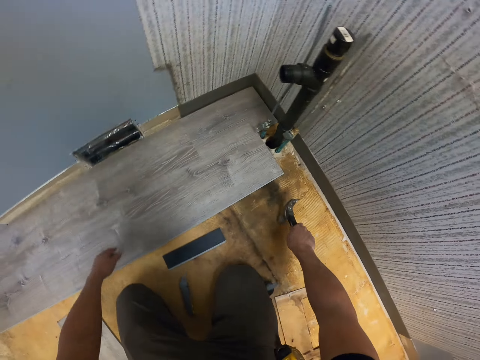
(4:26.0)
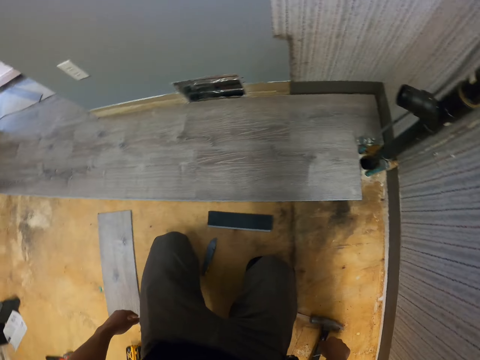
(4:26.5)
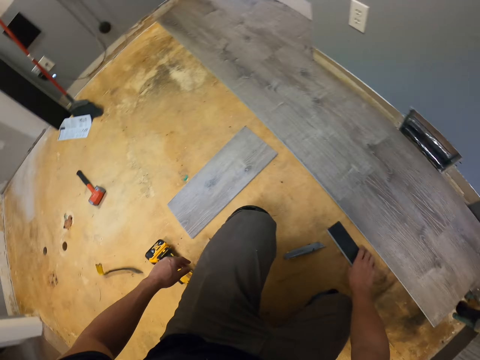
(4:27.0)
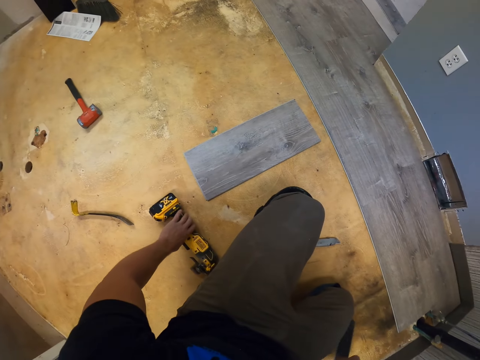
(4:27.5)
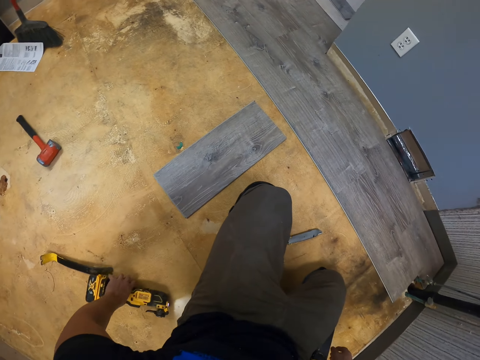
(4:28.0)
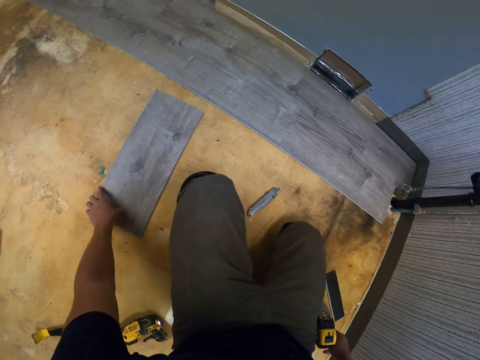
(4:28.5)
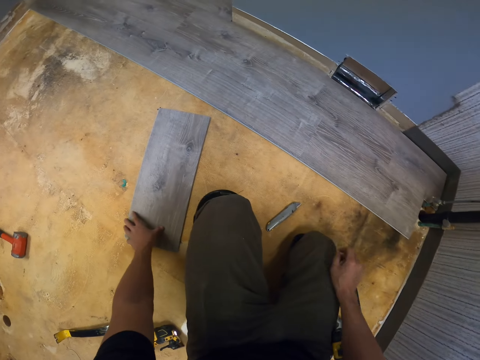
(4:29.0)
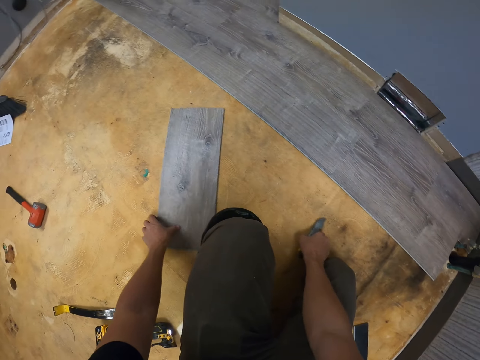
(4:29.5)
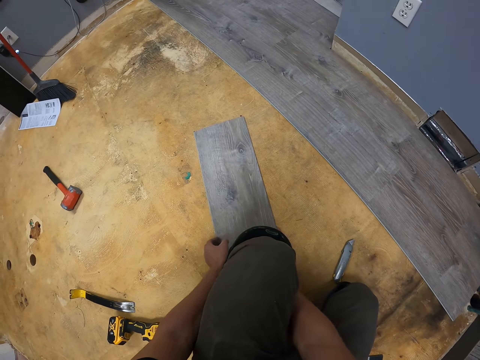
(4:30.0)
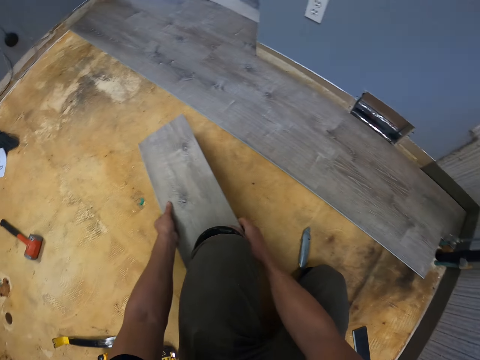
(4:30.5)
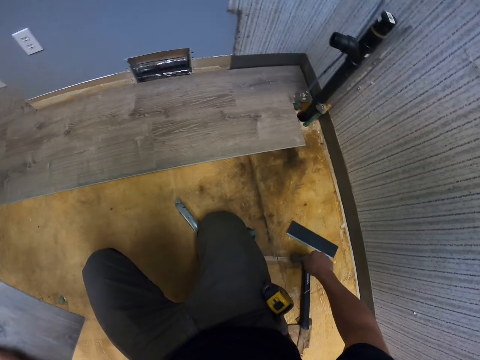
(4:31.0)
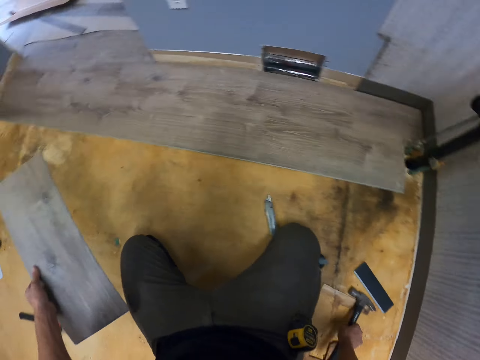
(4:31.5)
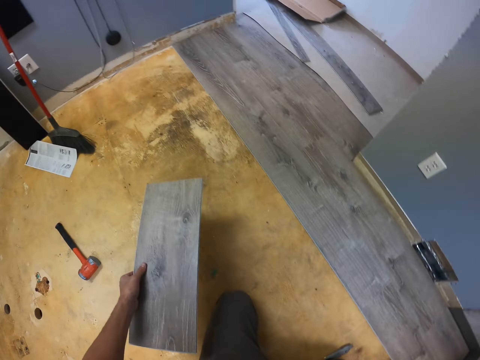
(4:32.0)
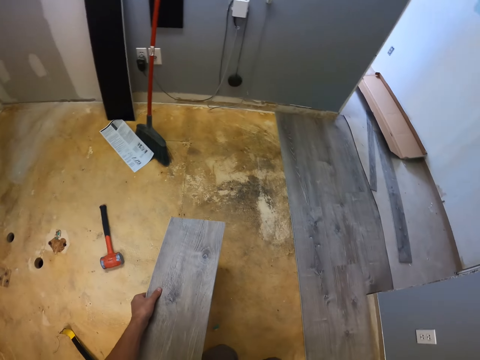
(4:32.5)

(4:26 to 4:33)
The camera wearer arranges things on the floor. They pick wood. They pick a piece of wood. They pick a hammer.

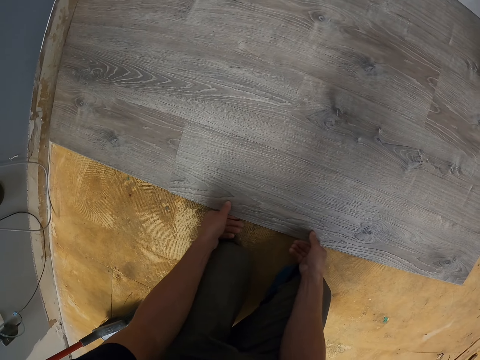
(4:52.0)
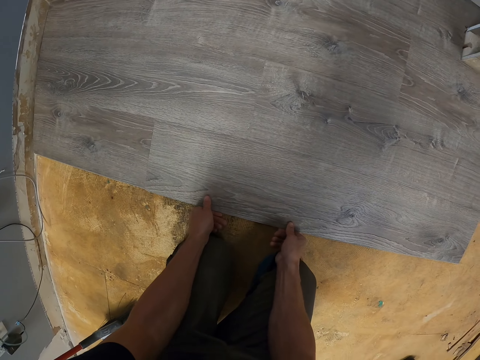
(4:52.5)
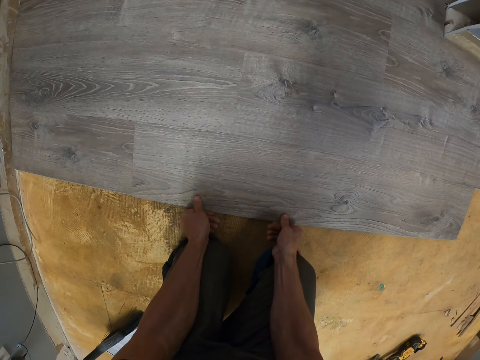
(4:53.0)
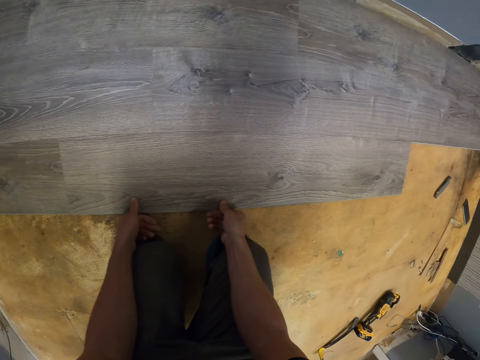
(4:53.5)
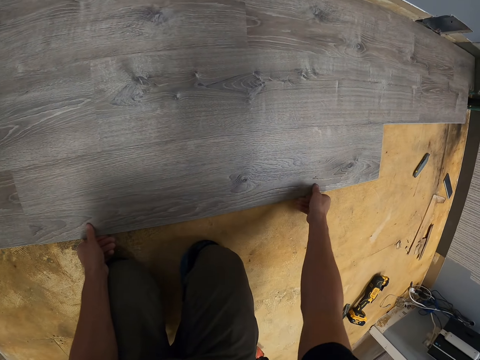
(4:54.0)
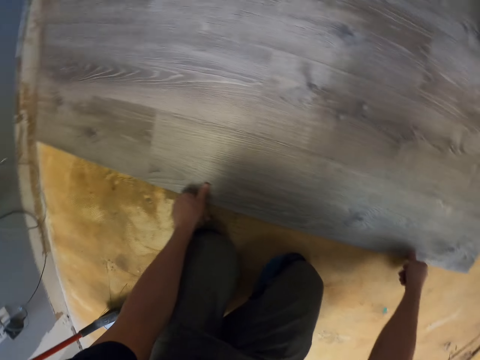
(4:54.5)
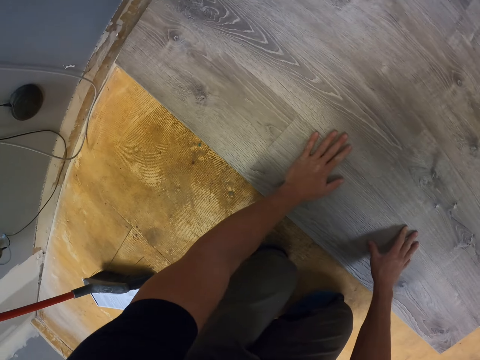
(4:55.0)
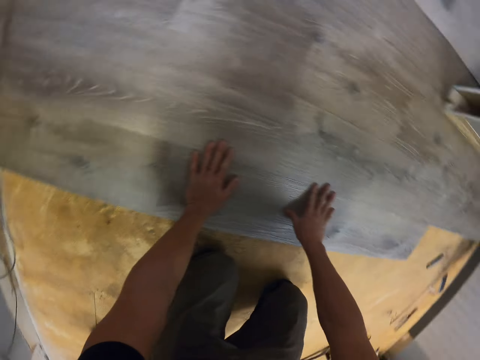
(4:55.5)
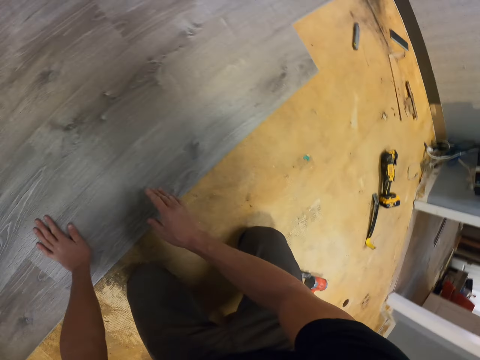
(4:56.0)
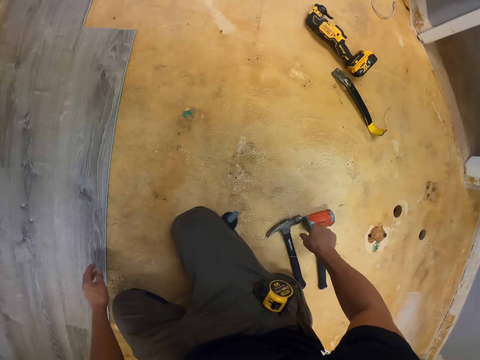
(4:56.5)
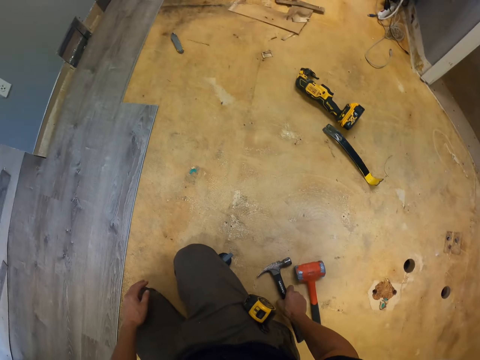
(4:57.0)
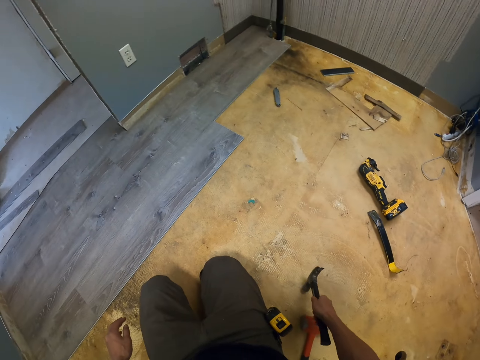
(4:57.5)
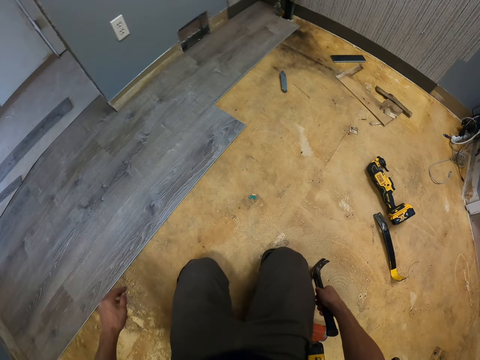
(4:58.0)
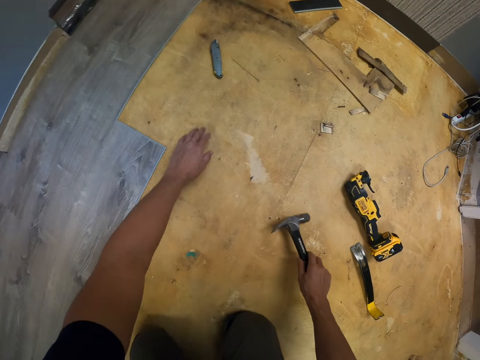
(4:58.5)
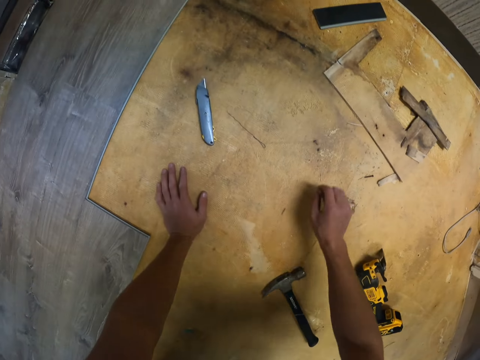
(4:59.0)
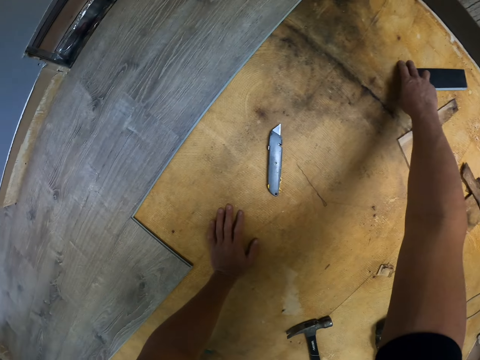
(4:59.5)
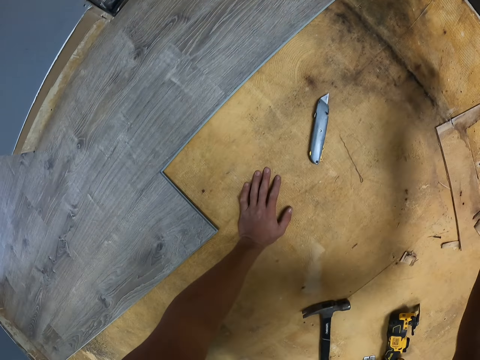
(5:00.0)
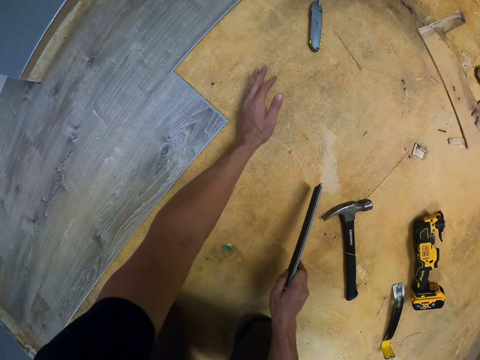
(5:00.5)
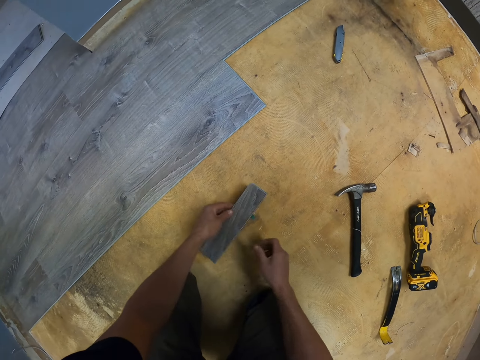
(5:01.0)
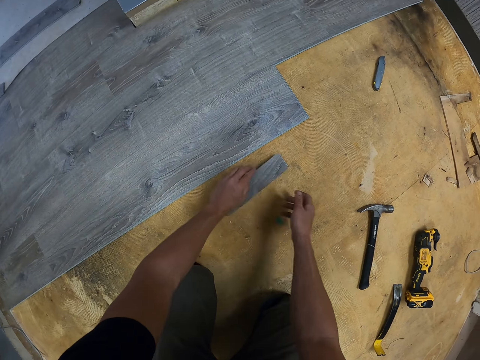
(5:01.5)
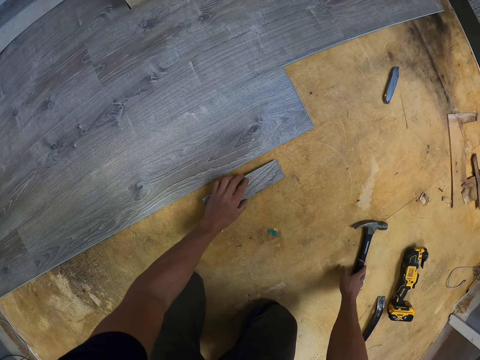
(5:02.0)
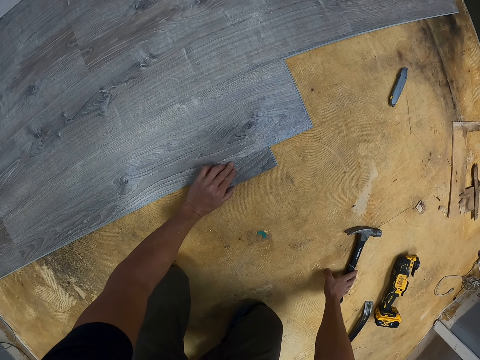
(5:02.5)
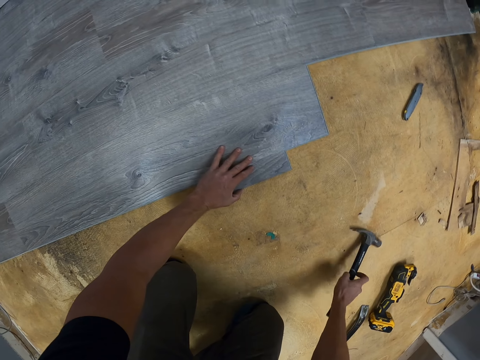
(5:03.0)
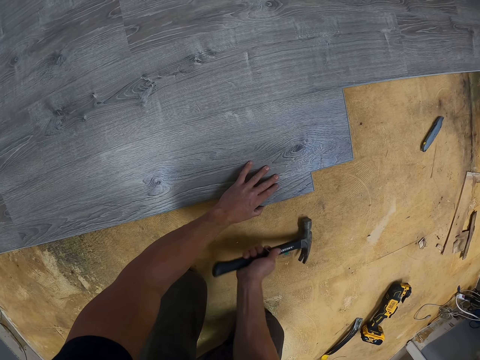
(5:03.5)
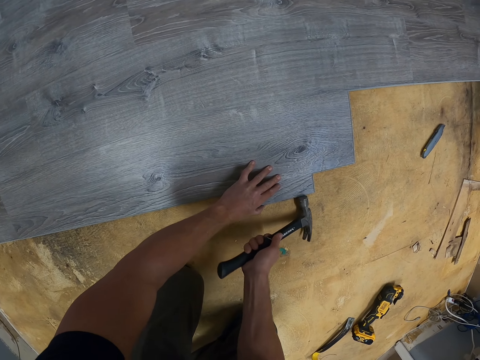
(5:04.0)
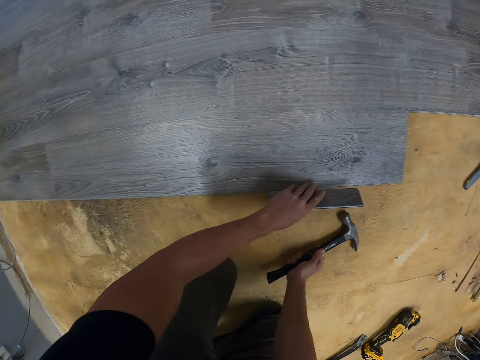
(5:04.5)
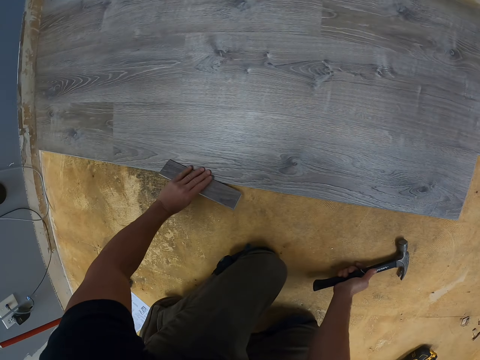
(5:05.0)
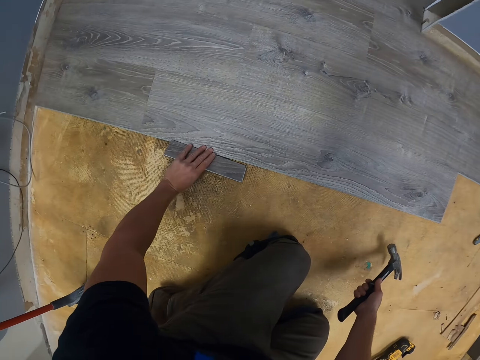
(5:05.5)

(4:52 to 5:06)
The camera wearer stretches wood with hands. They pick a claw hammer. They pick a small piece of wood. They put the wood on the floor. They pick the claw hammer. They fix a piece of wooden floor with the hammer.

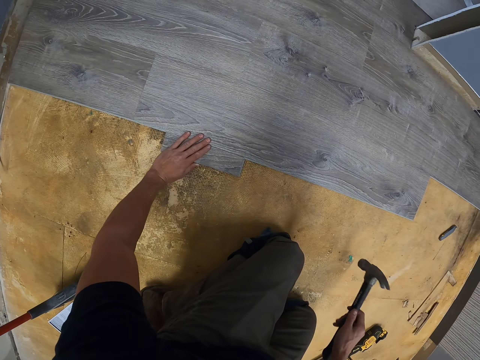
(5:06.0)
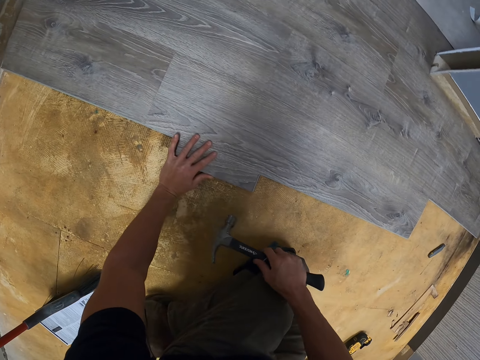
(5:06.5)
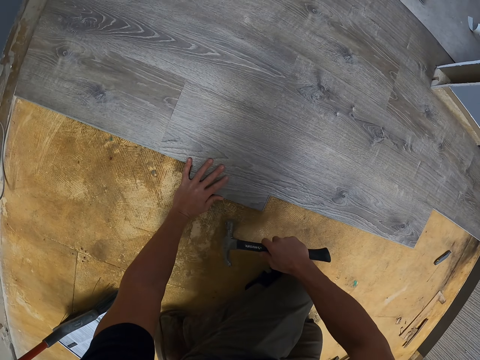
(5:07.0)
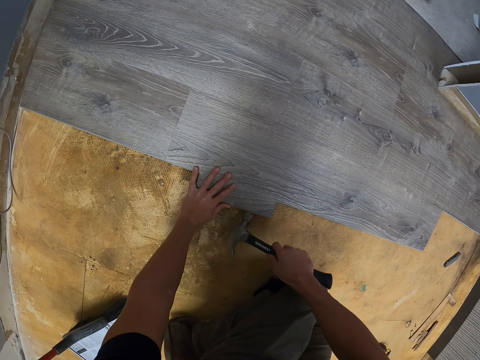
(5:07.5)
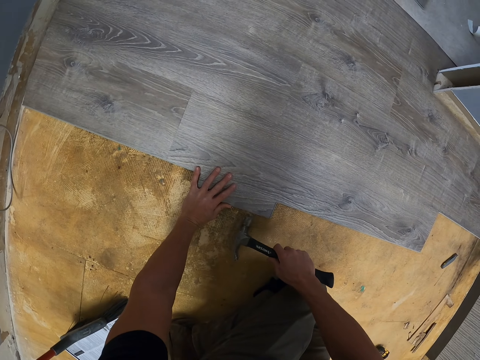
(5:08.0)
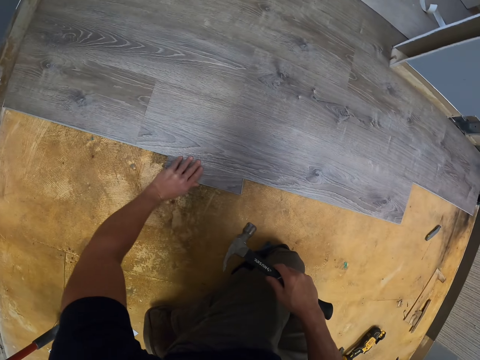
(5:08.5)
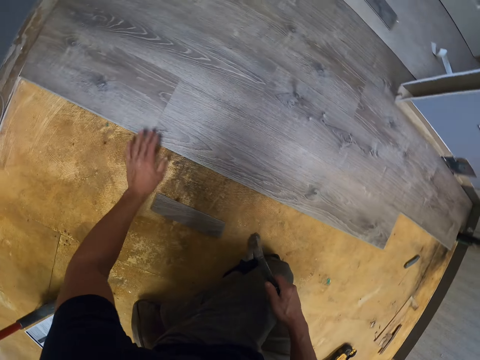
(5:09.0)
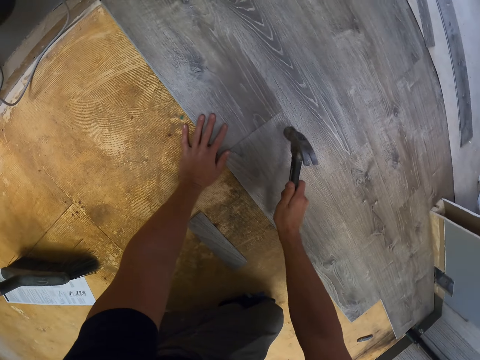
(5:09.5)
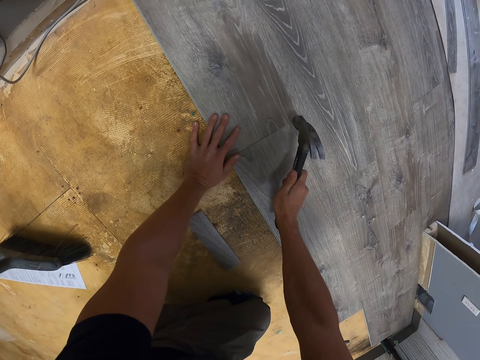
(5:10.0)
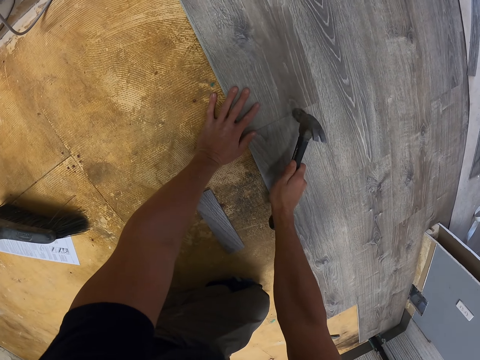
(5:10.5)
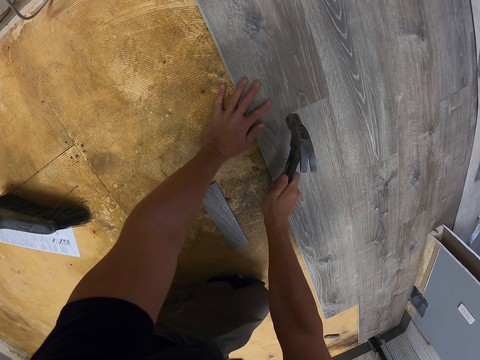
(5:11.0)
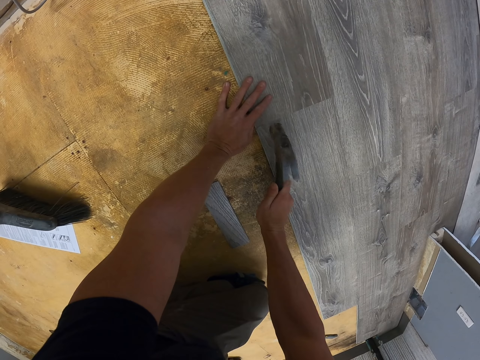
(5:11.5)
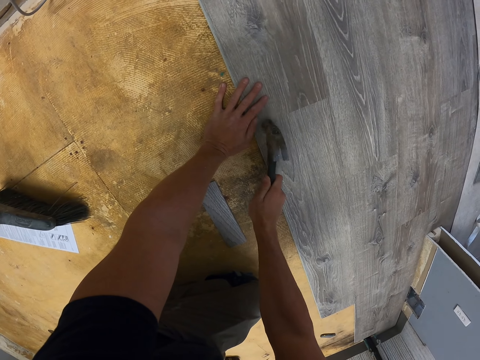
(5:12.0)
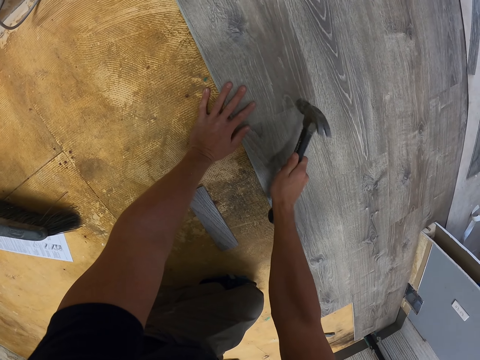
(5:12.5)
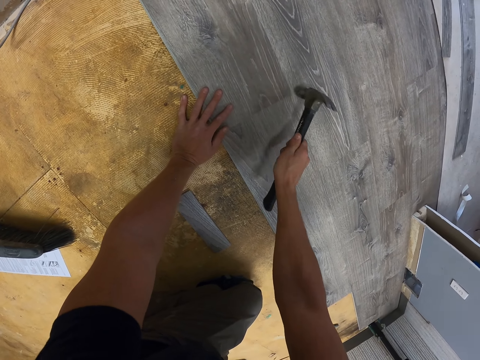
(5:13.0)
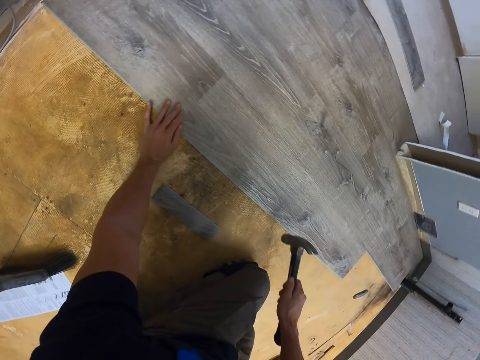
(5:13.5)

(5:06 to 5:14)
The camera wearer picks up a claw hammer. They fix the wood with the claw hammer. They pick up wood. They fix the wood with the claw hammer.
